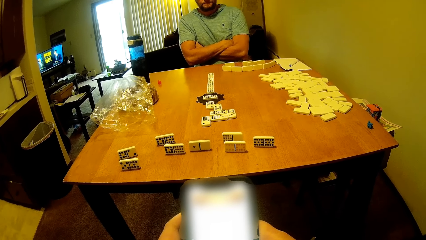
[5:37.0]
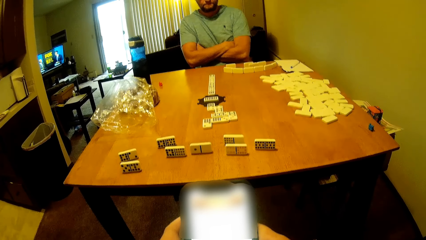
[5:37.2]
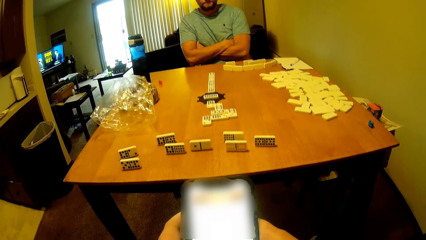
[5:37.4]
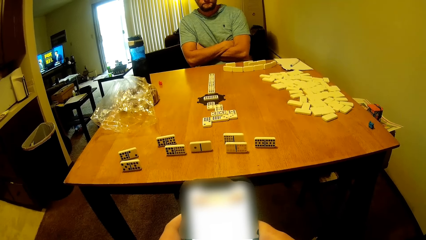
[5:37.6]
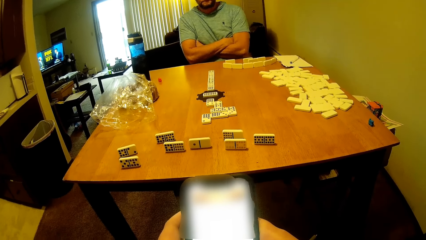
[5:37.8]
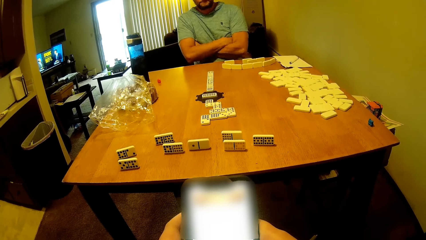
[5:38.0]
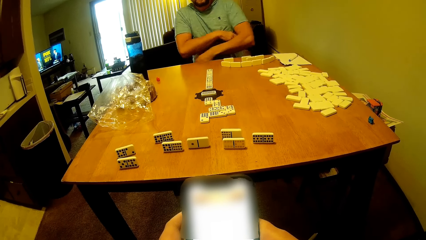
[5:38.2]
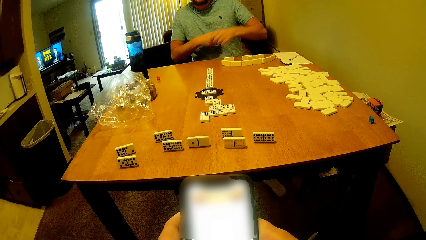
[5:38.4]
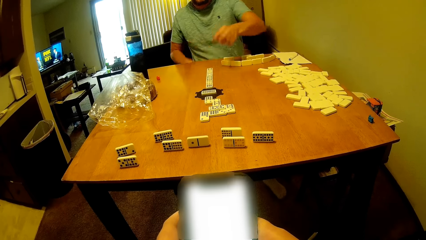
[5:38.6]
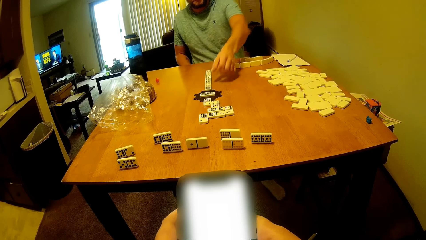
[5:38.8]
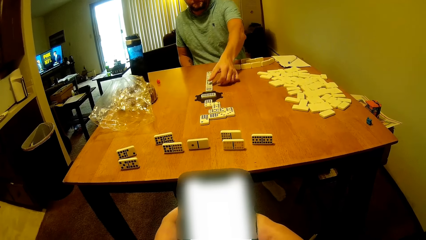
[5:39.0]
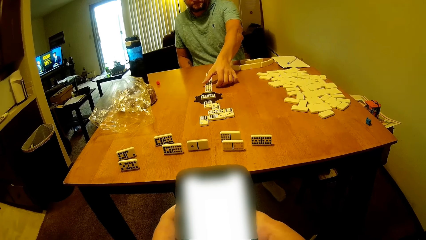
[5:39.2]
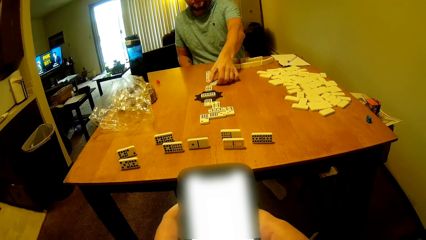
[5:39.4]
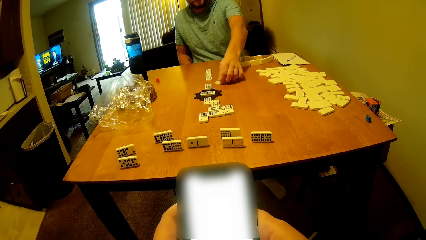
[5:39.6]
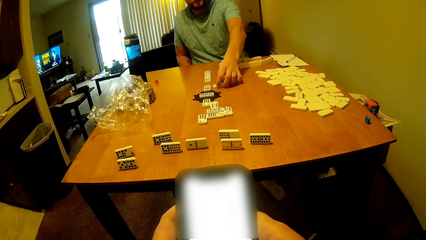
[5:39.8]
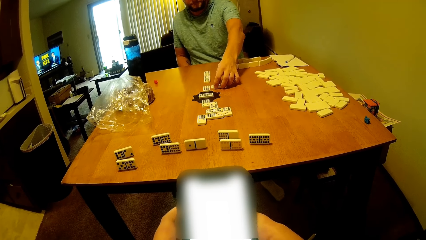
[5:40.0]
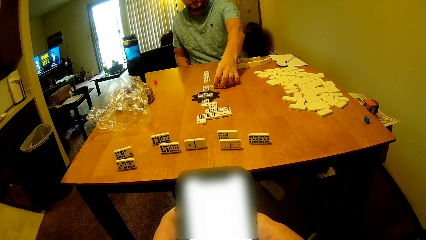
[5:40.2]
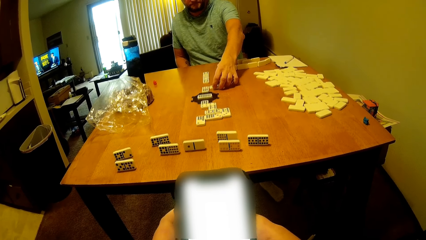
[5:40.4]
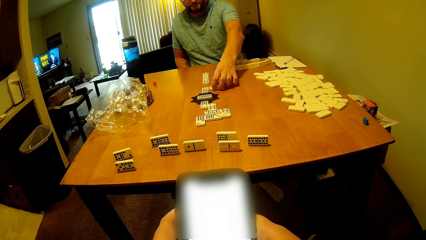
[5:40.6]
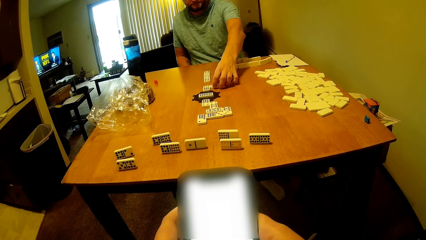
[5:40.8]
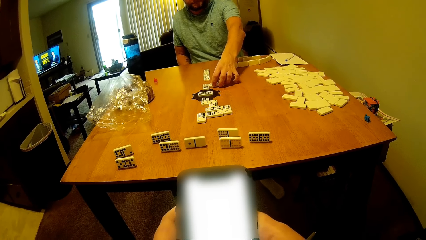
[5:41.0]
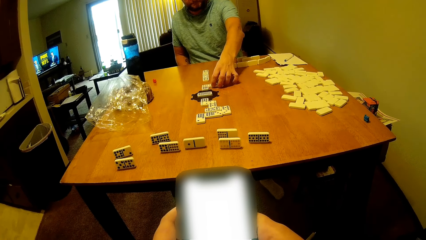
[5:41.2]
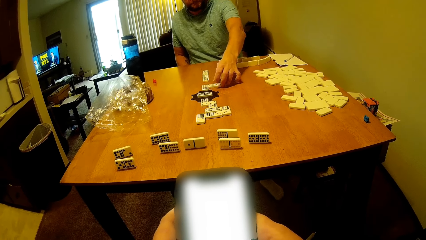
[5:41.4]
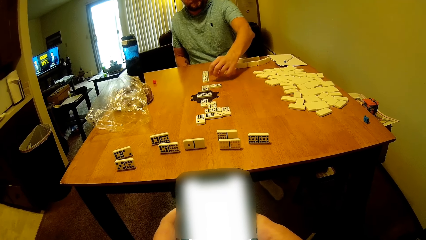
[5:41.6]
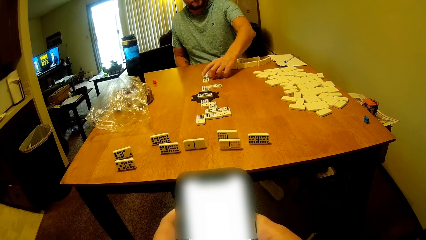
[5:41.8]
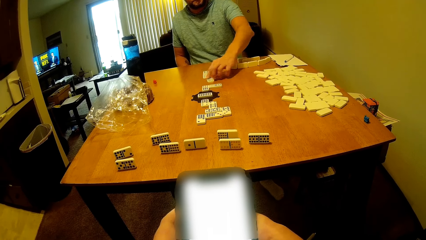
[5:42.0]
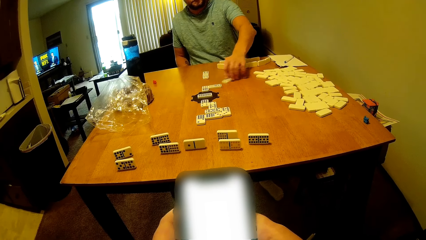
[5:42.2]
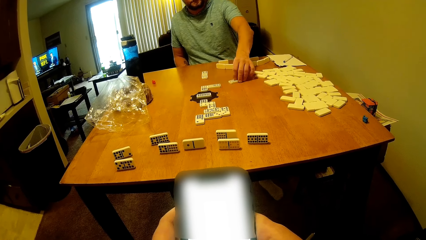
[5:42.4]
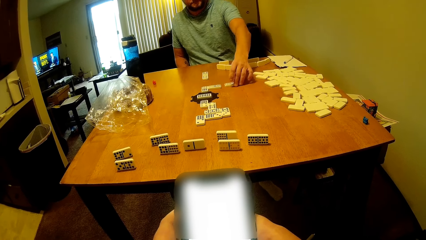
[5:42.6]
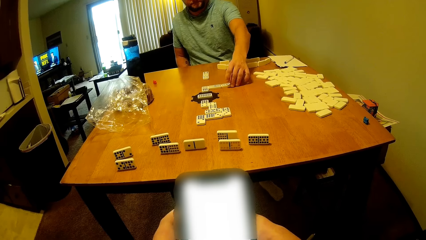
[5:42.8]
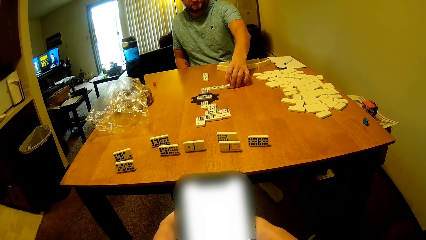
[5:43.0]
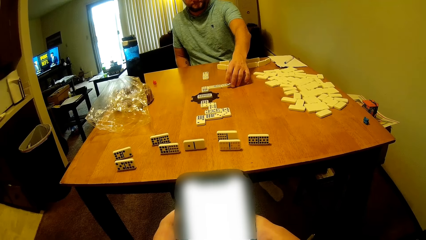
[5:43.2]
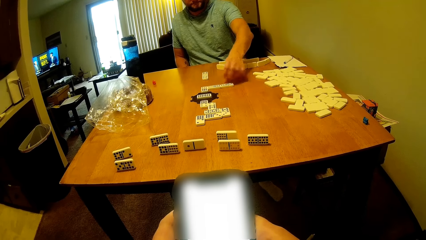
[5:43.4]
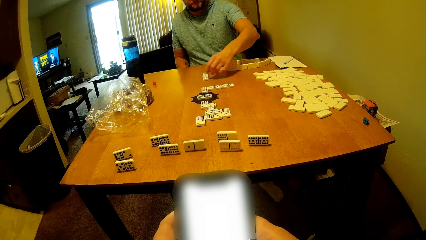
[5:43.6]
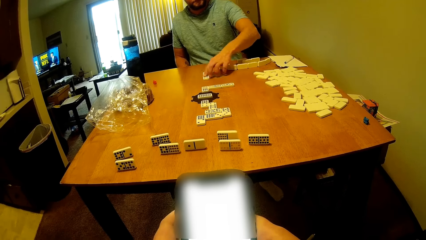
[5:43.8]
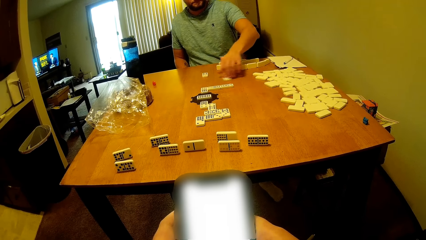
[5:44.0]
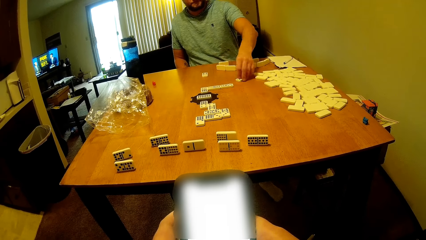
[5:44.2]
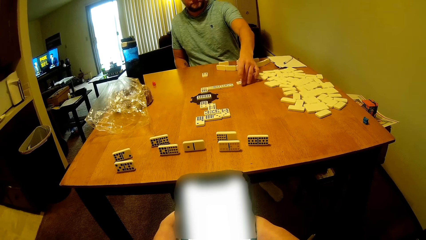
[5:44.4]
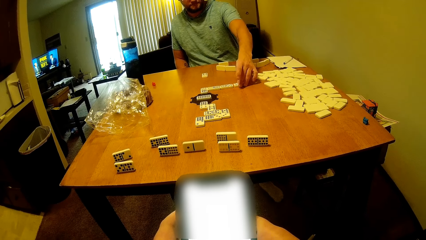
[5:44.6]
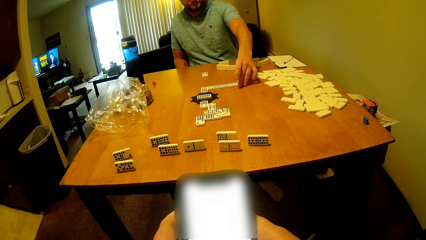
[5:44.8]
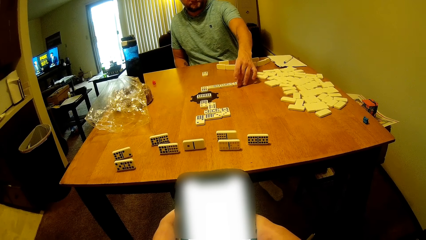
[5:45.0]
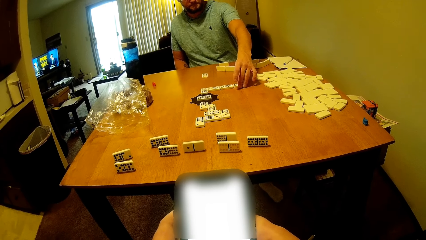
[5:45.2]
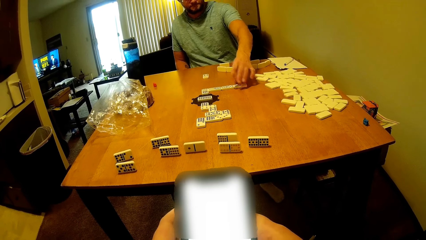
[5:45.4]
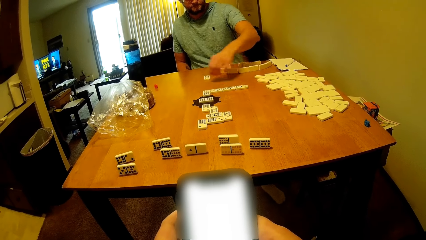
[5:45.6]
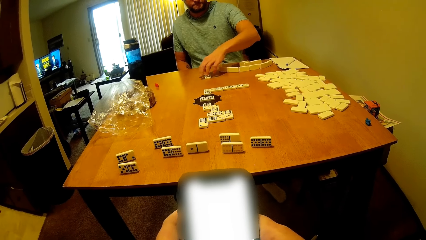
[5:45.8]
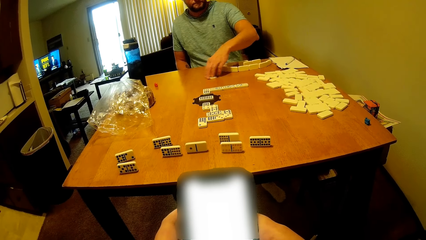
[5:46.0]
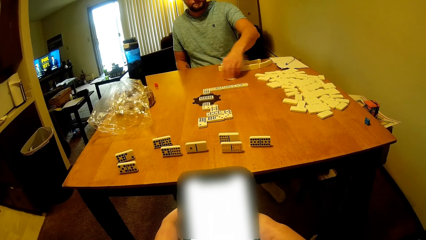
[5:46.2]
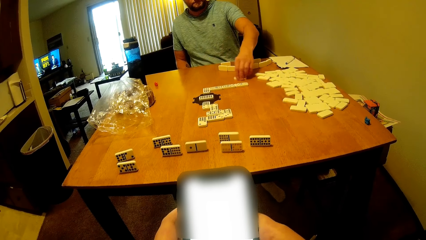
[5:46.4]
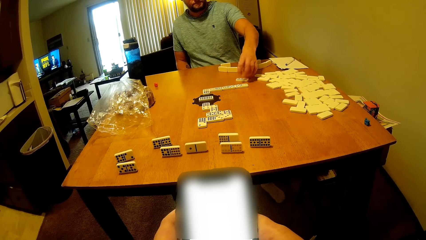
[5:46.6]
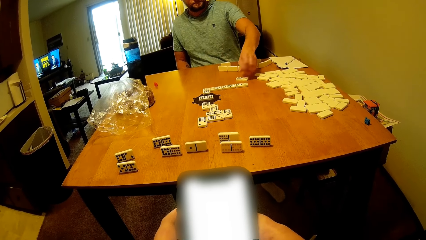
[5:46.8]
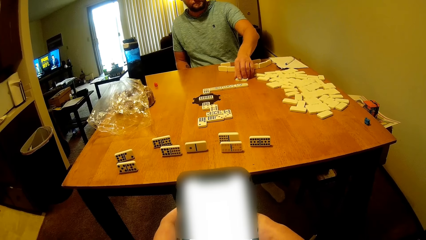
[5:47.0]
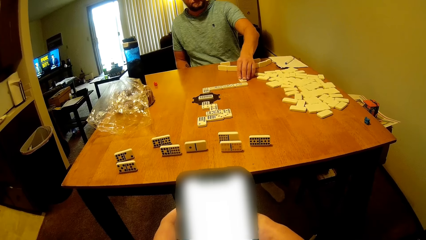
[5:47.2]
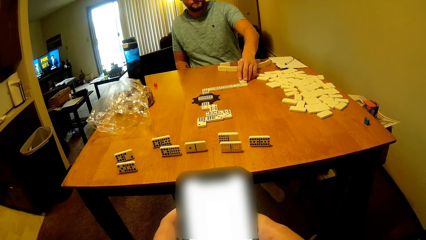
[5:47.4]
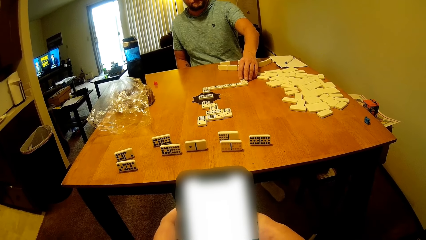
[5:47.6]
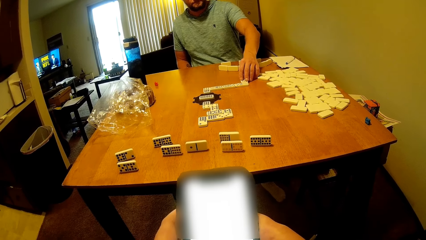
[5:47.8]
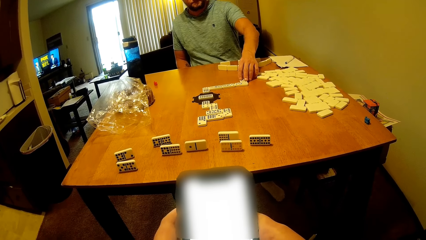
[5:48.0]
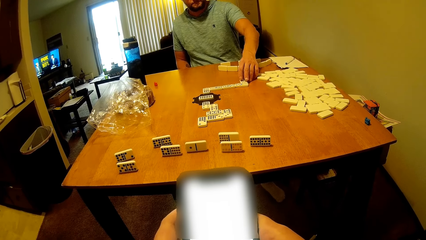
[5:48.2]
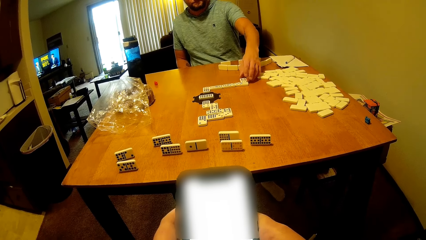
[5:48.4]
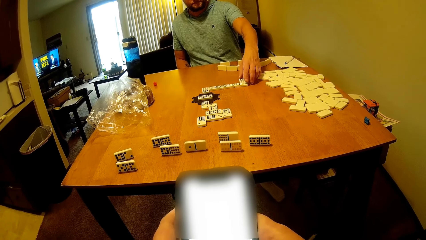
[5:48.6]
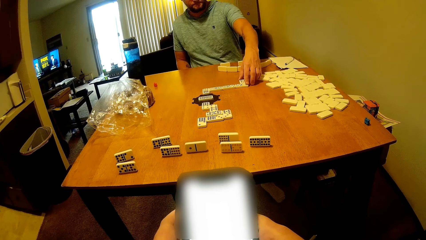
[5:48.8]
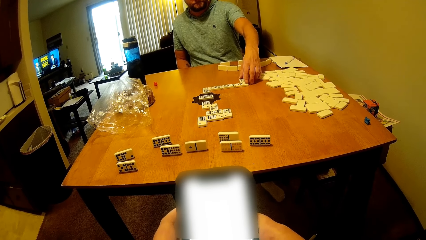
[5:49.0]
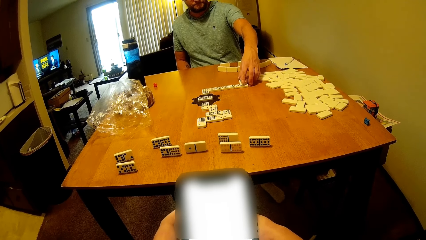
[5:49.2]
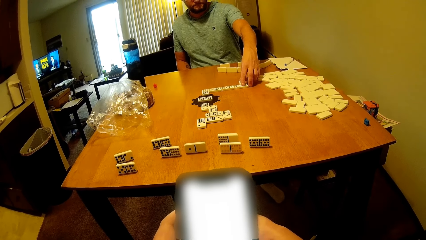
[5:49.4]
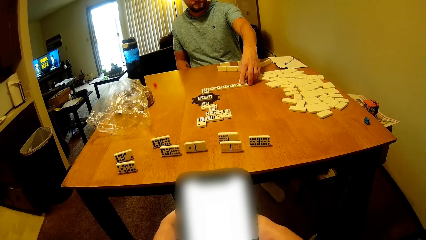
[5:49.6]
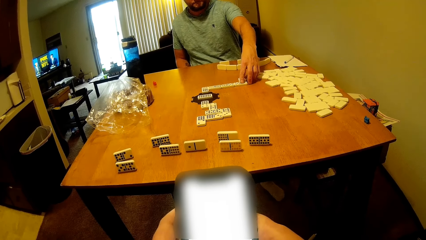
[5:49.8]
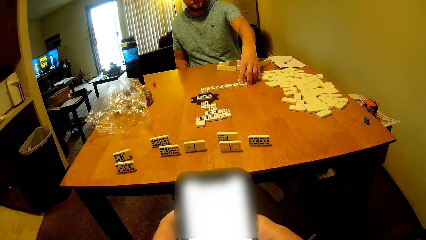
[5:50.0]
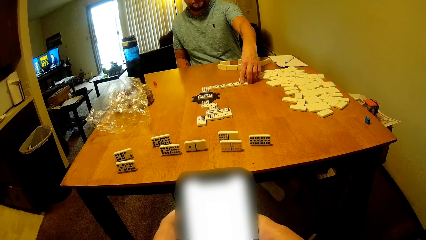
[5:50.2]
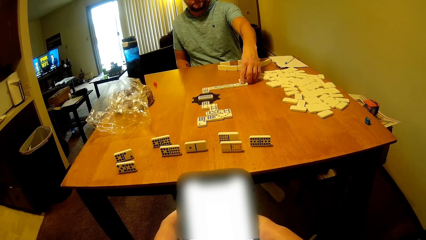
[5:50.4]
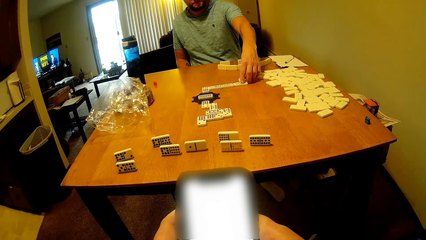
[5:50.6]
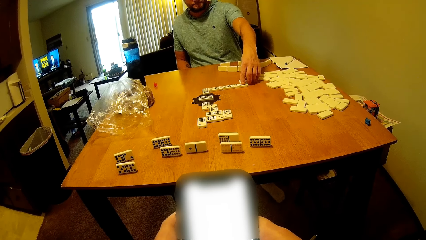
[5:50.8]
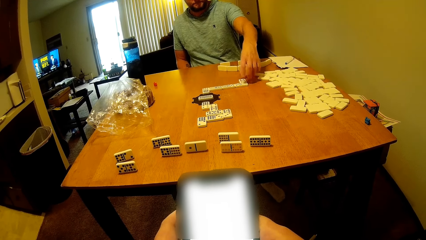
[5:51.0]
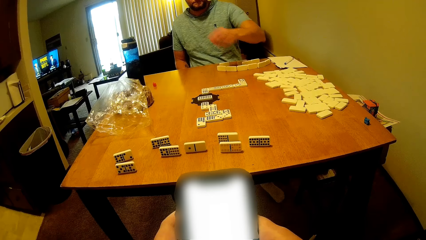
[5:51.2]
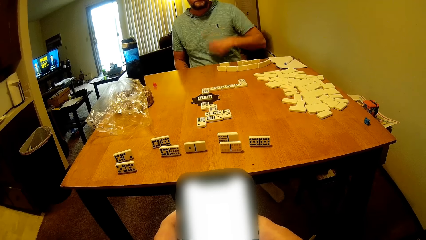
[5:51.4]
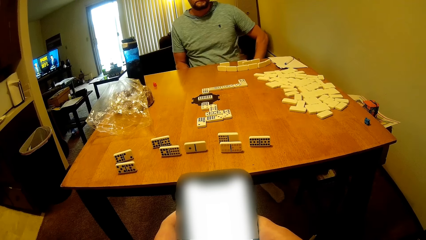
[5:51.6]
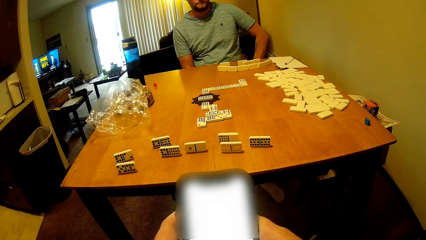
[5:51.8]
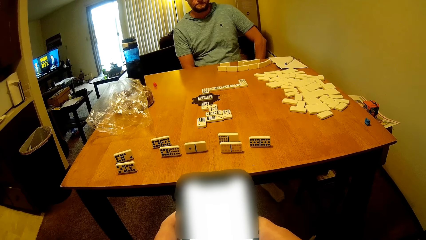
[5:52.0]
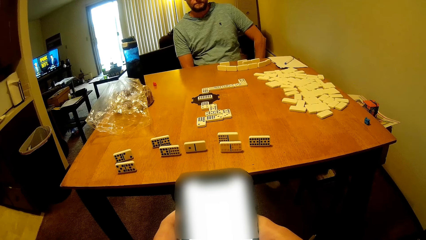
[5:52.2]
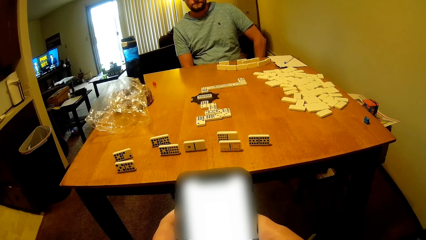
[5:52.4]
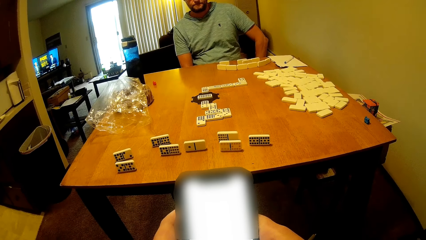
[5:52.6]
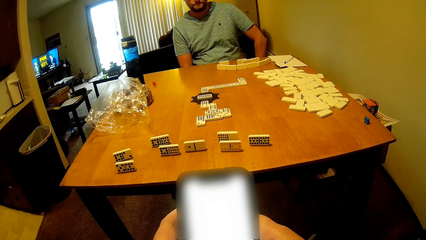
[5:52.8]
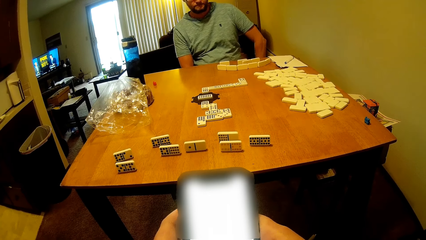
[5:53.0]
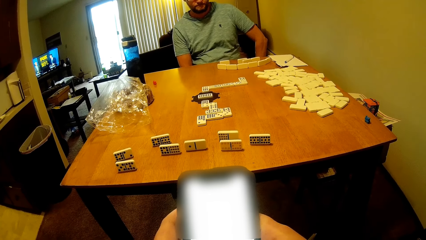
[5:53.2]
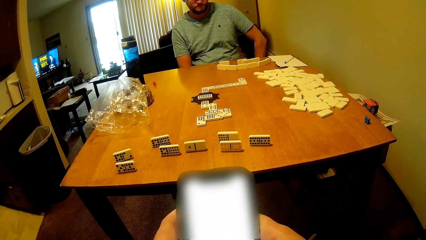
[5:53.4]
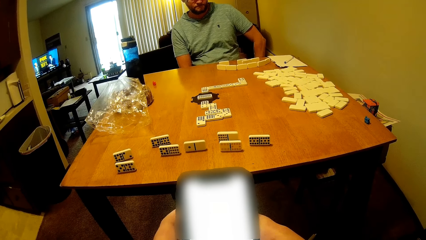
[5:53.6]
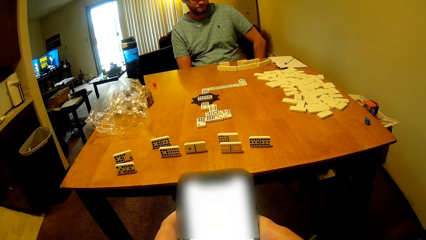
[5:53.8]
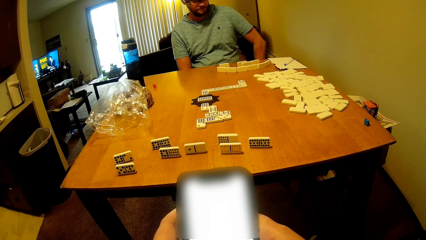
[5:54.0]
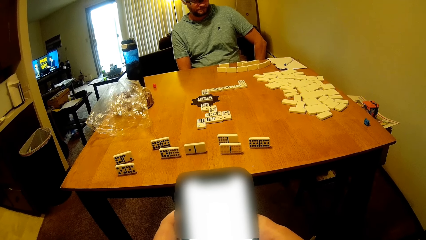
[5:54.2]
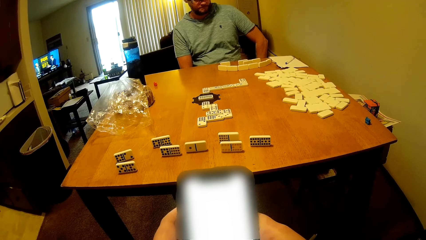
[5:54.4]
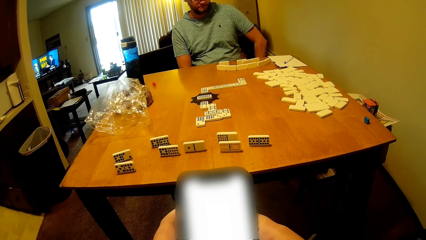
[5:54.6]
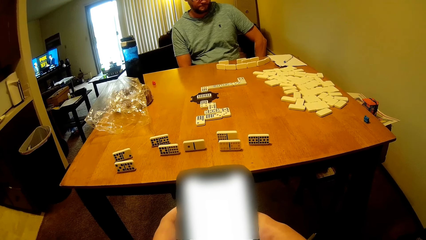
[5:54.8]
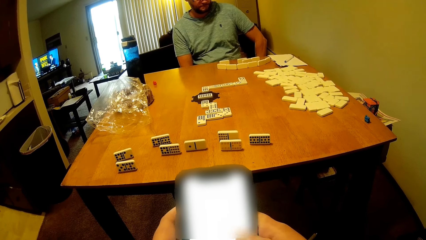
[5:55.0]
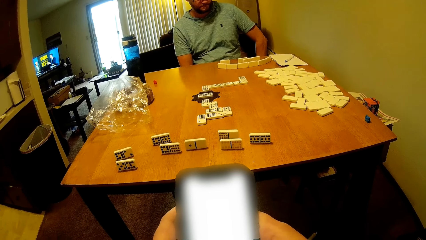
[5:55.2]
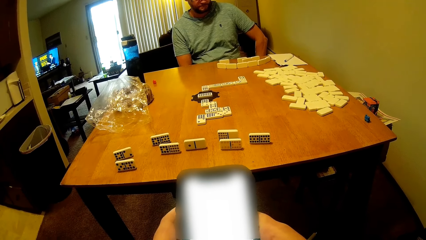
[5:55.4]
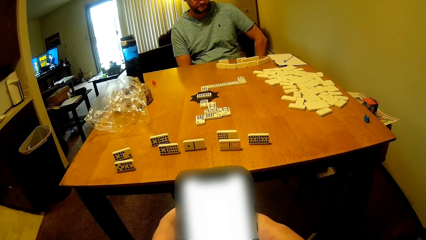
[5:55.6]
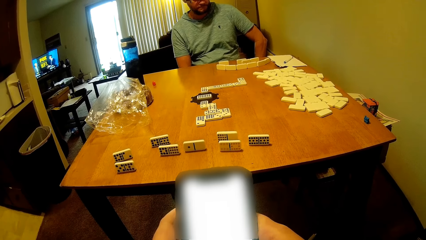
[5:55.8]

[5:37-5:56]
The camera wearer looks at the phone and talks to a man. The man moves the domino on the table. The camera wearer looks at the phone and talks to the man. The man moves the domino on the table. The camera wearer looks at the phone and talks to the man. The man moves the domino on the table. The camera wearer looks at the phone and talks to the man. The man moves the domino on the table. The camera wearer looks at the phone and talks to the man. The man looks at the dominoes game. The camera wearer uses the phone.
